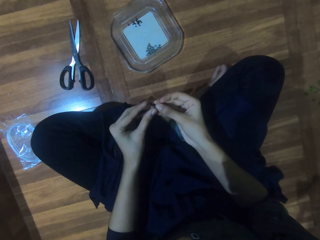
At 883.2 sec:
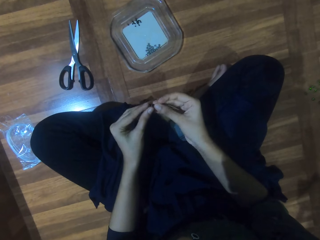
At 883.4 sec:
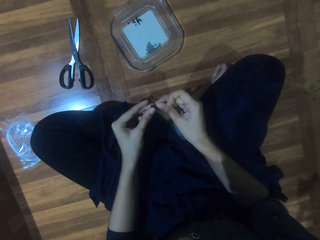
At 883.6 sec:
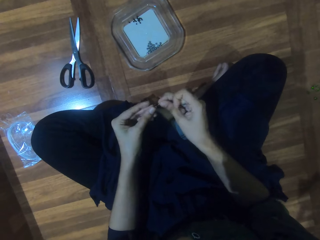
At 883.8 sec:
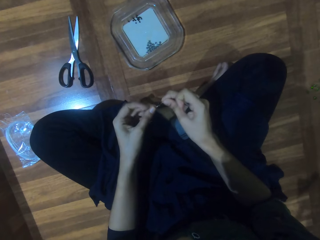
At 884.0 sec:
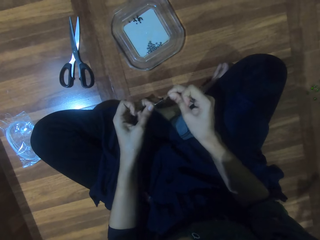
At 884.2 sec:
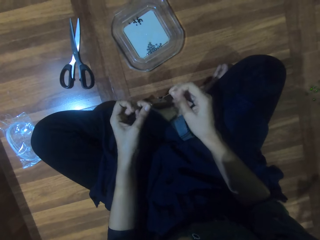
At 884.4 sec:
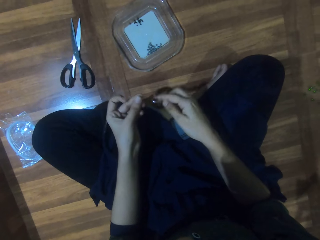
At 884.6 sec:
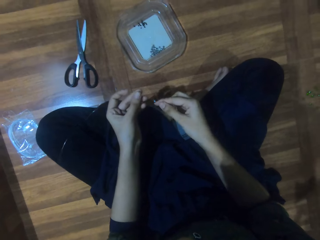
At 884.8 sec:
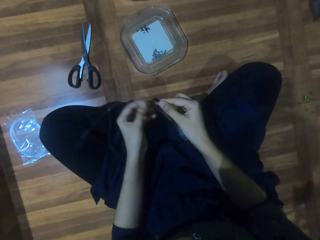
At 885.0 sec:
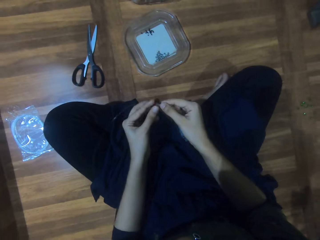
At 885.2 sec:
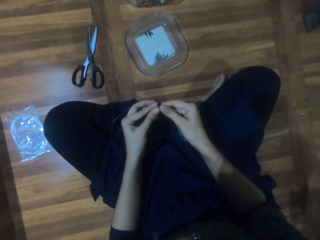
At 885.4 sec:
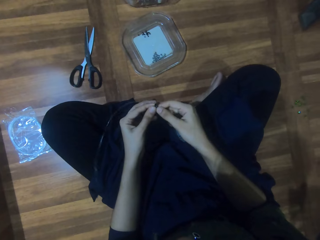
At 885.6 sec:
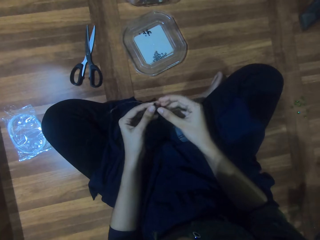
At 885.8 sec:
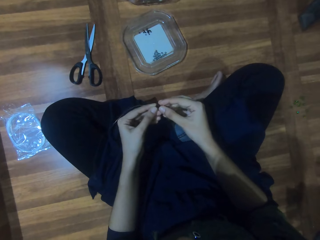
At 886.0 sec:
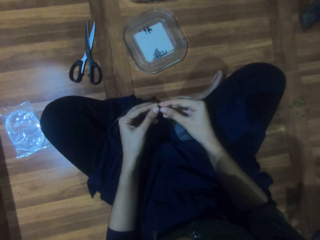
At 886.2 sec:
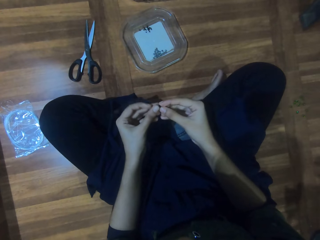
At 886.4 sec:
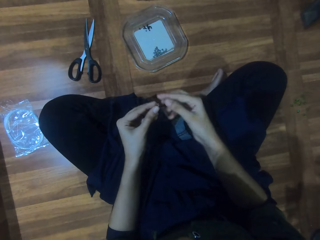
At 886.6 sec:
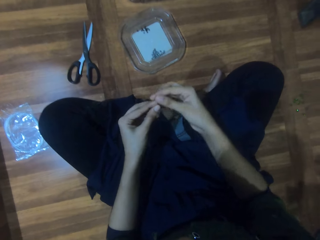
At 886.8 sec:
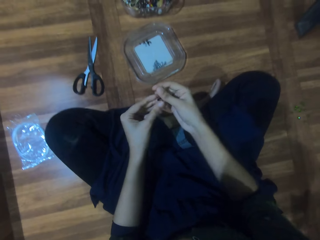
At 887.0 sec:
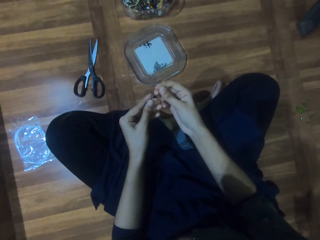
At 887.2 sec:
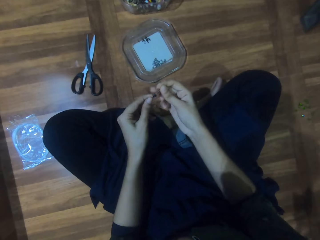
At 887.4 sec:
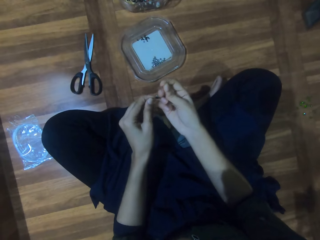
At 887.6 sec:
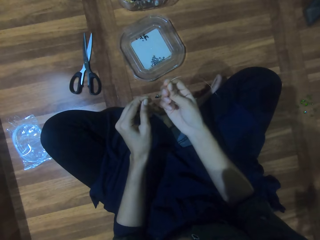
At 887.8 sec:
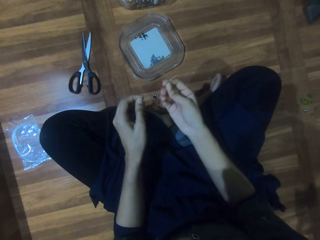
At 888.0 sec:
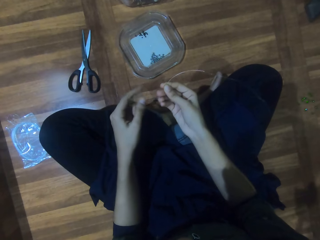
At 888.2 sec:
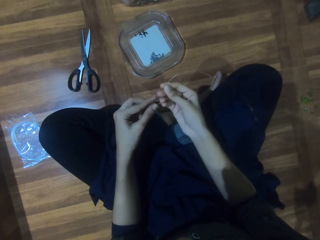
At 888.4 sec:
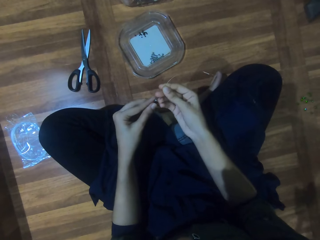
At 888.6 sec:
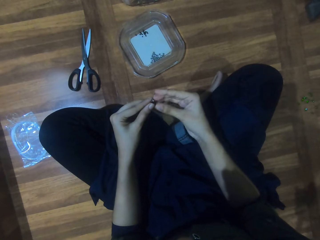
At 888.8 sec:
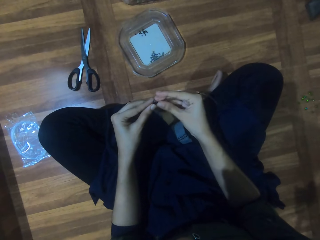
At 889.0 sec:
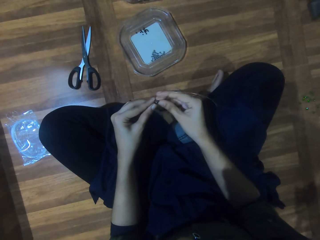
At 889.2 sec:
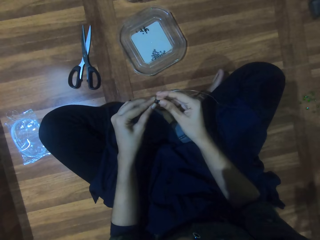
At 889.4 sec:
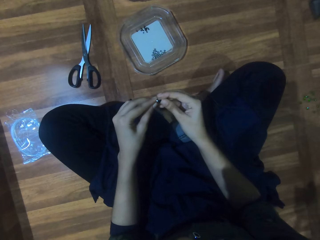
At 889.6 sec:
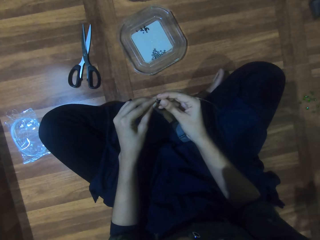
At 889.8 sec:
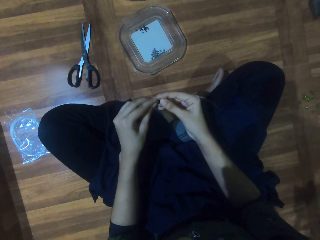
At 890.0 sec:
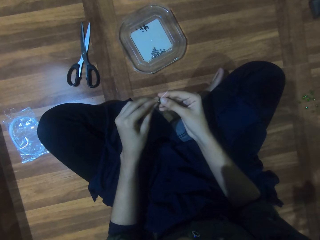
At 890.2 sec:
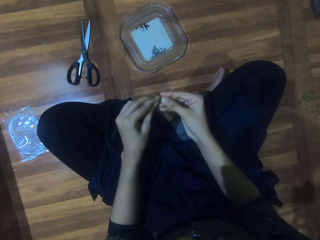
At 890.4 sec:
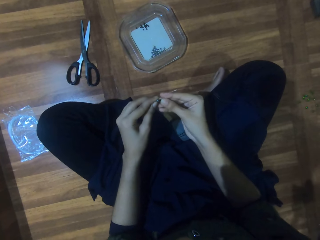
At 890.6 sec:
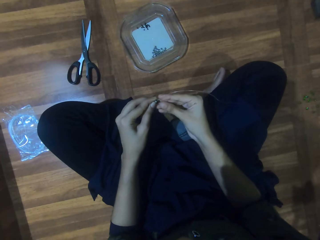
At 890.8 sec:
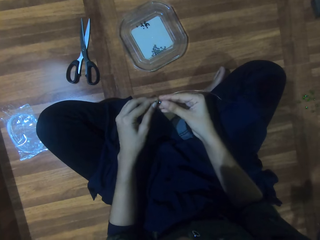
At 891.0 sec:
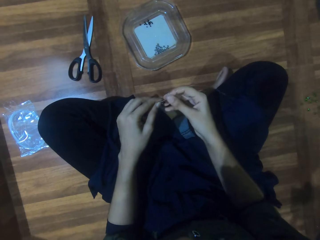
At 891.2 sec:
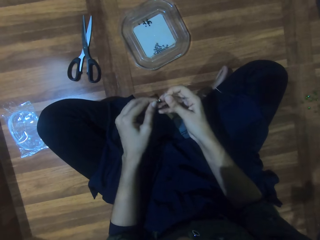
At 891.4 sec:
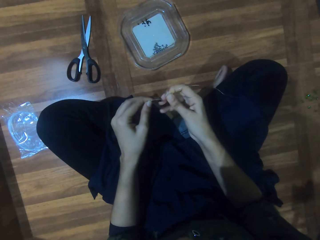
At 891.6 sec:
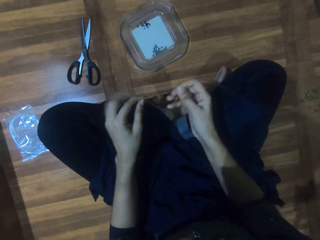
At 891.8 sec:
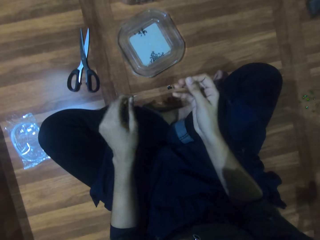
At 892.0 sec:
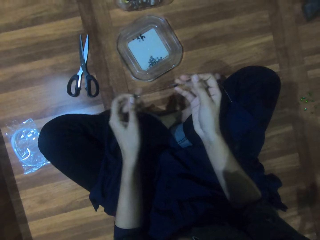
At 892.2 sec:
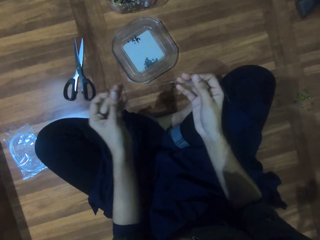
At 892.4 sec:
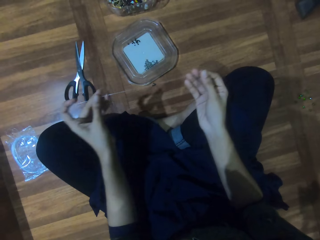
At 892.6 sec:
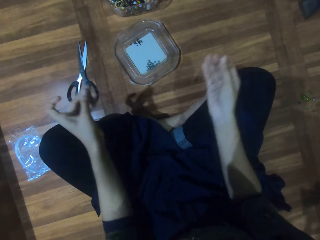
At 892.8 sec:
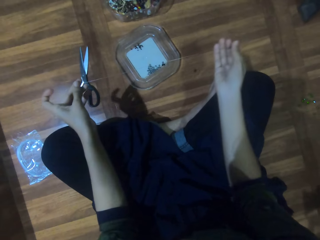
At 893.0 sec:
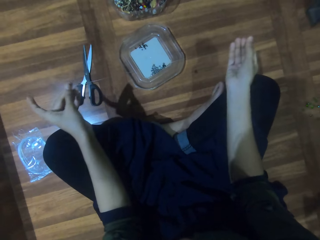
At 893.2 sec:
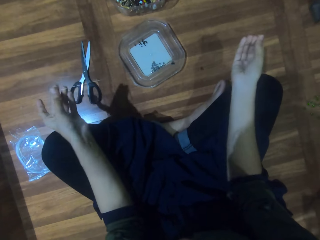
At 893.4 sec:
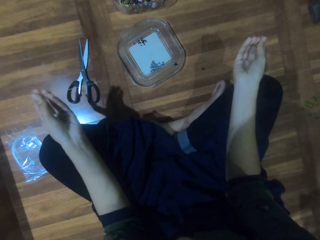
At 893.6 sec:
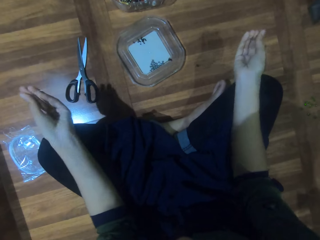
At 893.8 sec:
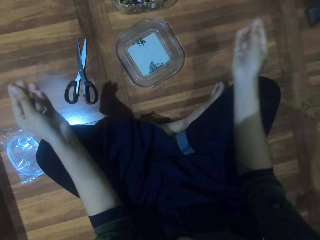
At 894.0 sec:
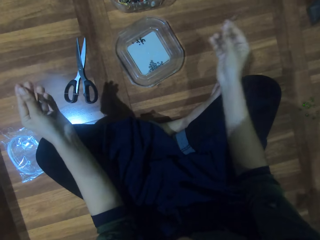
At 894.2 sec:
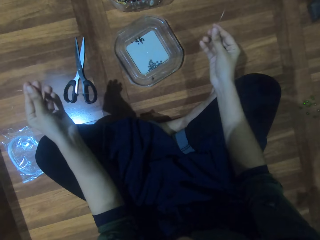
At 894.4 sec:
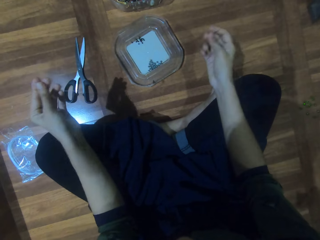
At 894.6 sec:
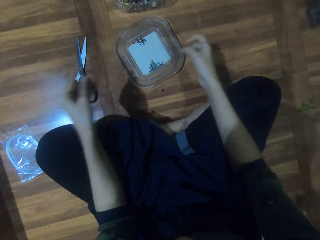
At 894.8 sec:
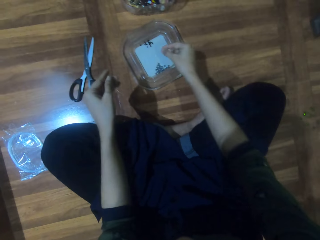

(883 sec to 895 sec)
The camera wearer straightens the string. They hold the bead on the string. They straighten the string.

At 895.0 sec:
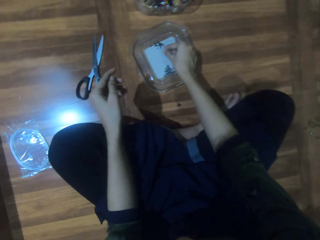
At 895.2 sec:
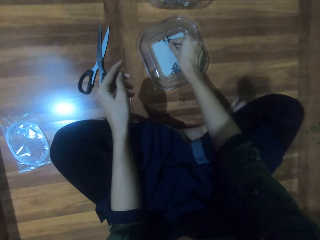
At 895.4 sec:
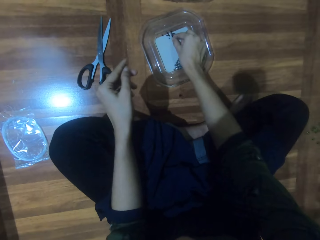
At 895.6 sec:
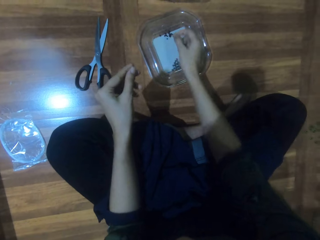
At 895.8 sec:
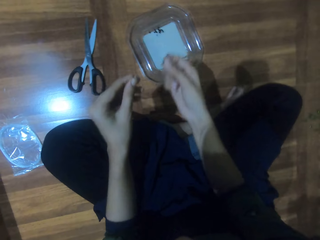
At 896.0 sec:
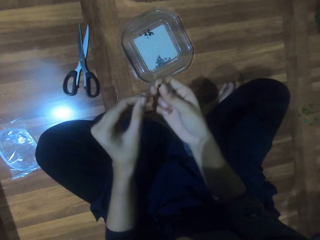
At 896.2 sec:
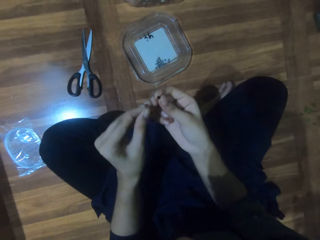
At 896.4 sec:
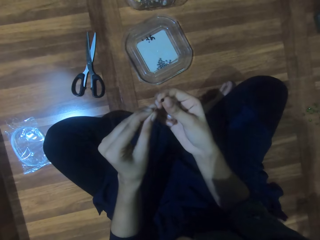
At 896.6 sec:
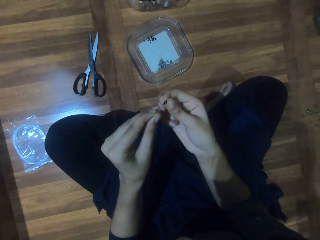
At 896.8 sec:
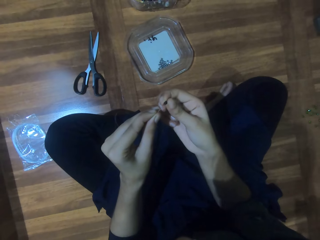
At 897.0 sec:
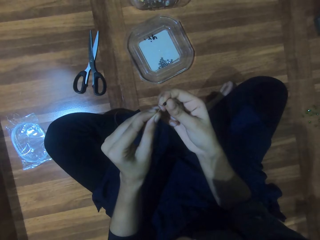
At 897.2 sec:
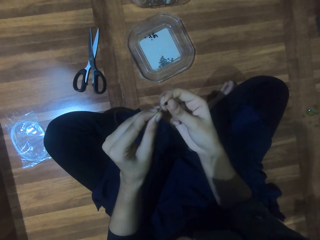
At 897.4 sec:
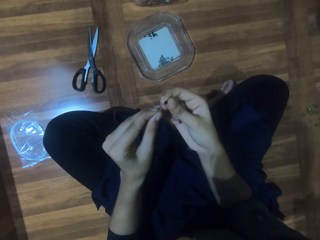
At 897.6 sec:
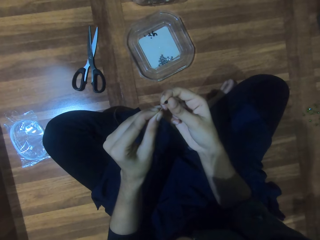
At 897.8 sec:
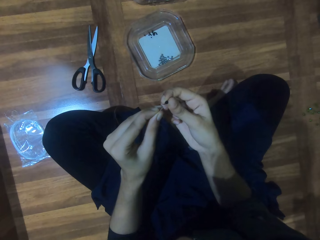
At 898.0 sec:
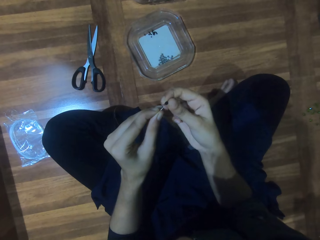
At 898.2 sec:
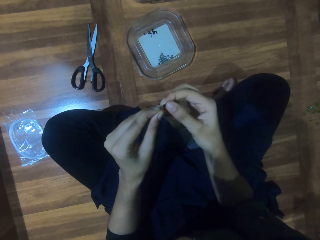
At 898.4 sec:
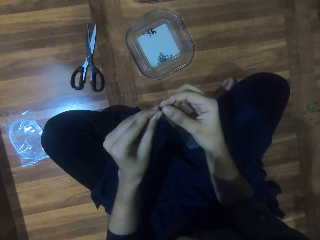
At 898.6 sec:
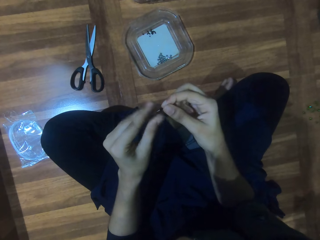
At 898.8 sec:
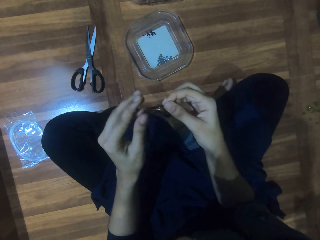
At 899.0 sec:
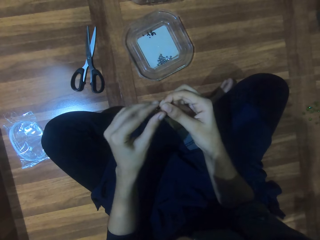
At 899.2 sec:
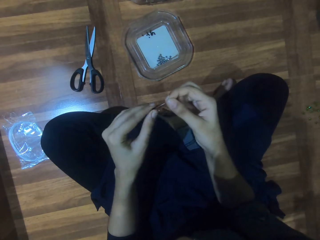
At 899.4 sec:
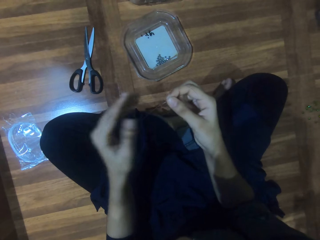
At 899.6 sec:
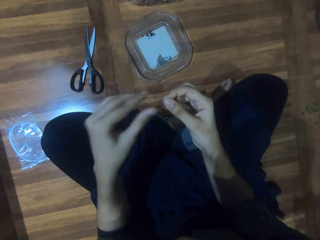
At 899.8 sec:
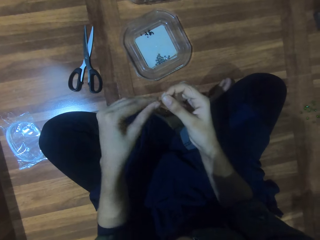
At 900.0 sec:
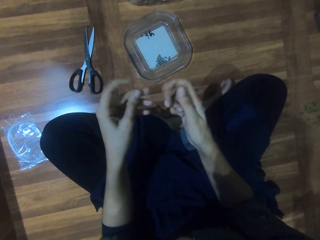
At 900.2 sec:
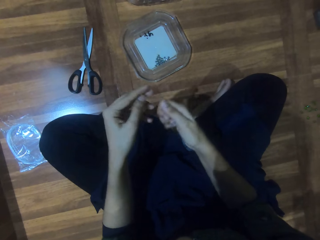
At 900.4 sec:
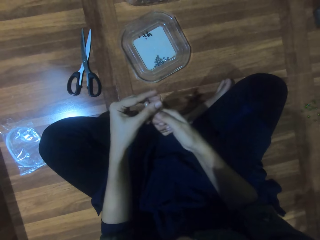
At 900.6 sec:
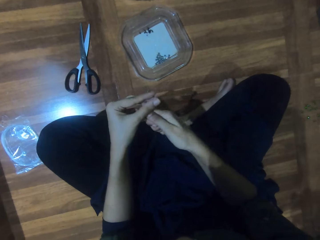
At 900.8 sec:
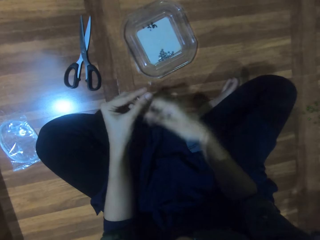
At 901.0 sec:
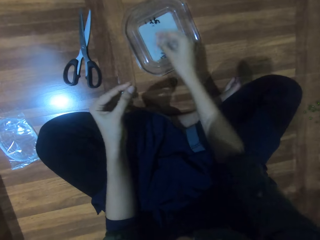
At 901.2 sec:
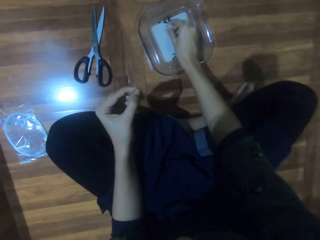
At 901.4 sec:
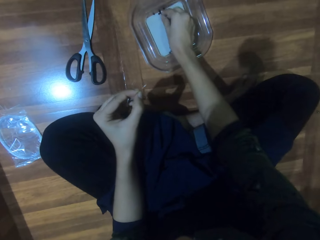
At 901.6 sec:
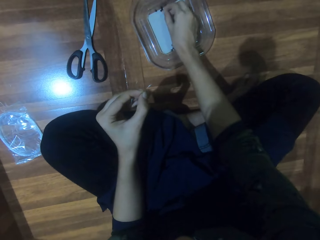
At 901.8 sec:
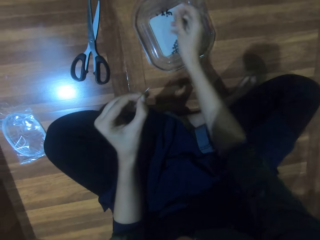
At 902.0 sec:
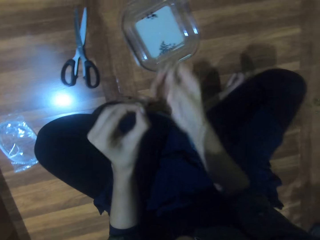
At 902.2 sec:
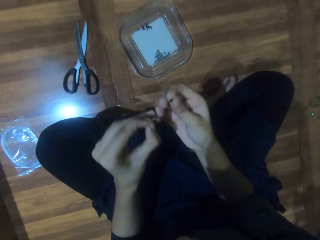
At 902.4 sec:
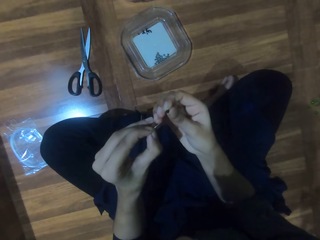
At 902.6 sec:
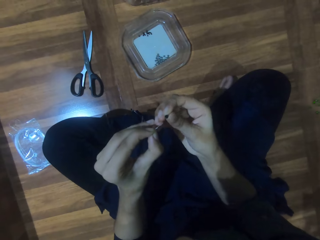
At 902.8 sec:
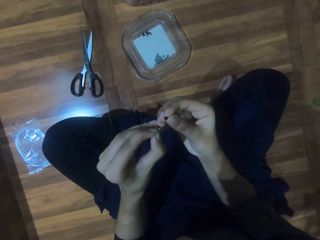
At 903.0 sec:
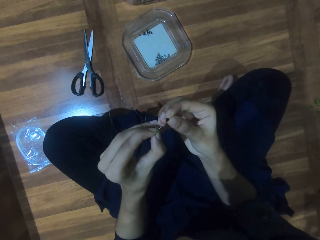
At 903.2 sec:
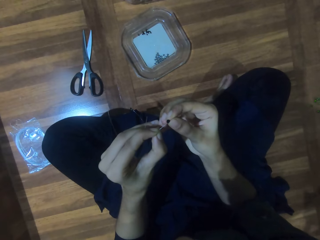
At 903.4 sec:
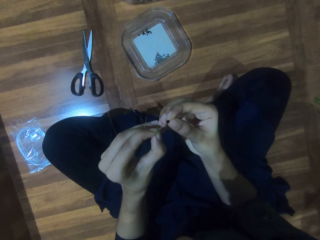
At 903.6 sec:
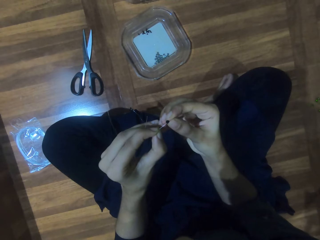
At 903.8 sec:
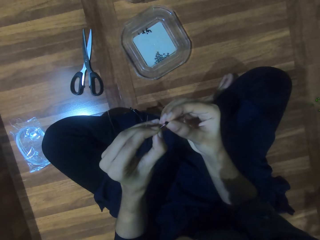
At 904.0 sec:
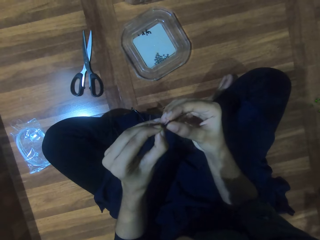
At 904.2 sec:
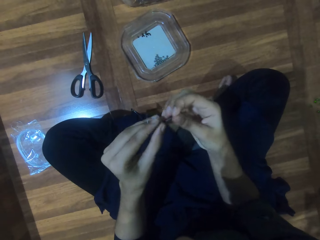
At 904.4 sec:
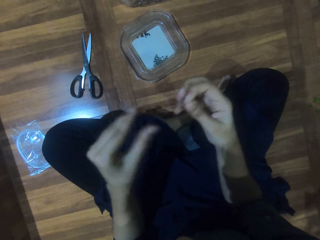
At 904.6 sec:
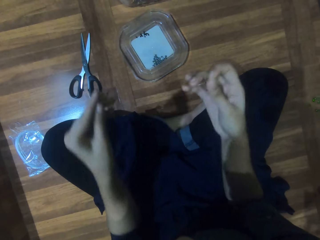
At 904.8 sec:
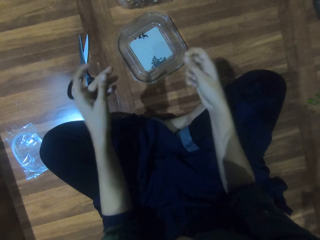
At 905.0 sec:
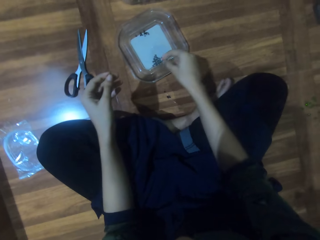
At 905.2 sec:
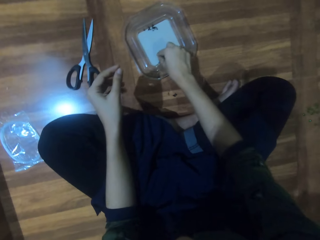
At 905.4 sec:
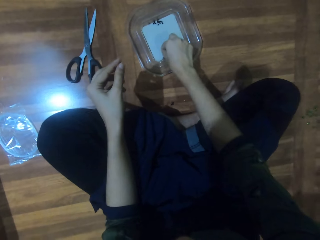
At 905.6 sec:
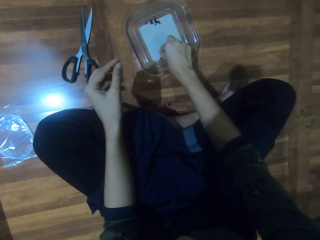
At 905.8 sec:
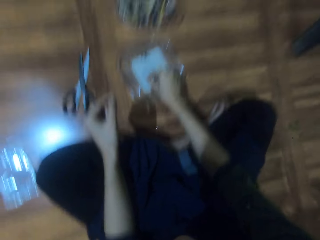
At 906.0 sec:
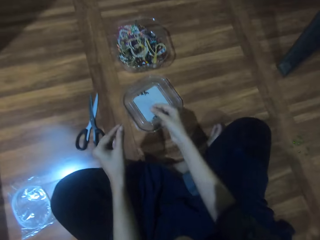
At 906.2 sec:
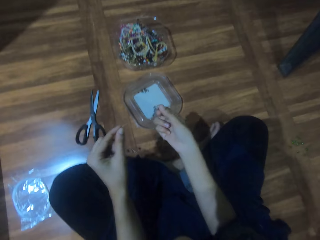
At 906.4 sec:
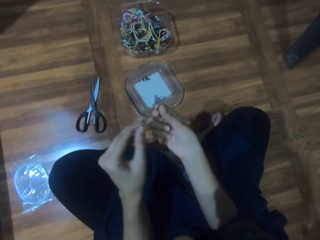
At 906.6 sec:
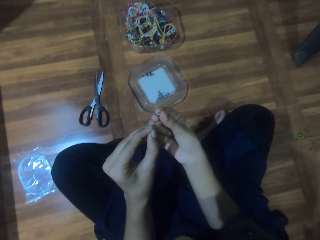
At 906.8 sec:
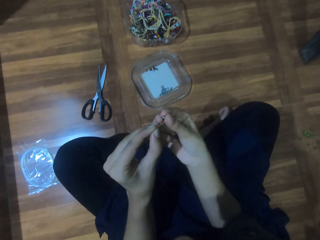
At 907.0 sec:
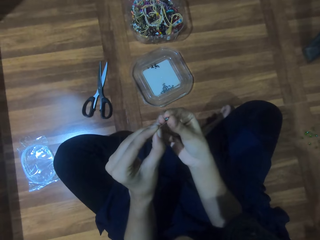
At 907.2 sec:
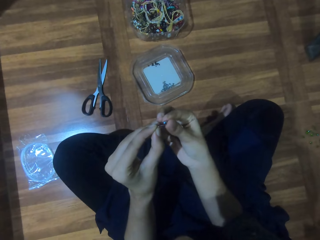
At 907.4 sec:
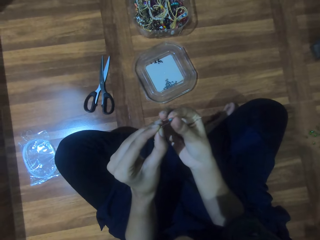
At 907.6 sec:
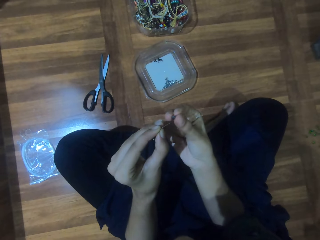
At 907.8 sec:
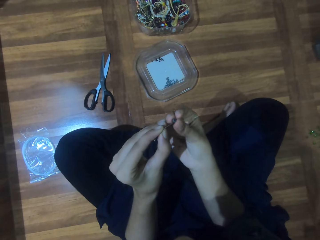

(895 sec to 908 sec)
The camera wearer picks the bead. They pass the string through the bead. They pick the bead. They pass the string through the bead. They pick the bead. They thread the bead.
